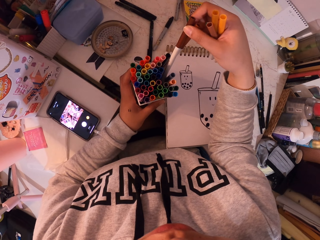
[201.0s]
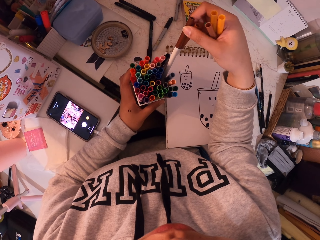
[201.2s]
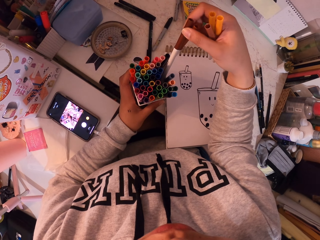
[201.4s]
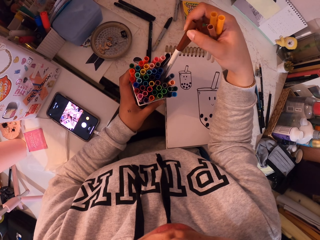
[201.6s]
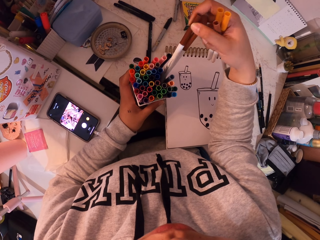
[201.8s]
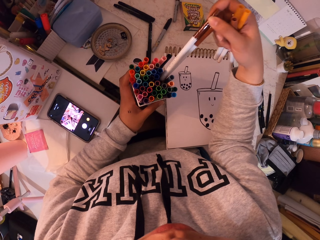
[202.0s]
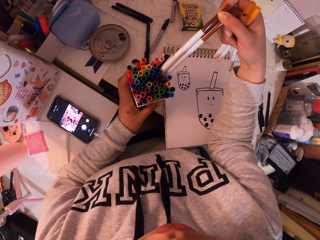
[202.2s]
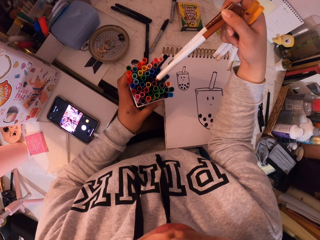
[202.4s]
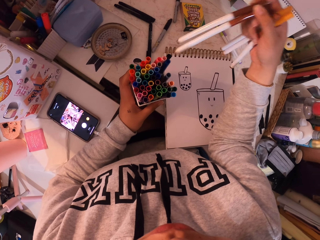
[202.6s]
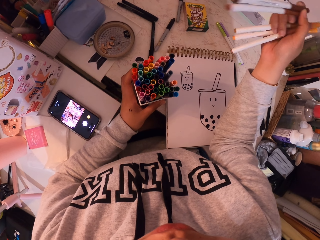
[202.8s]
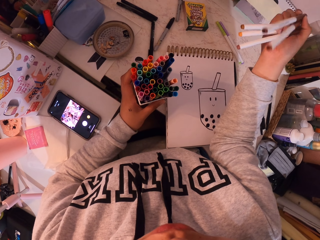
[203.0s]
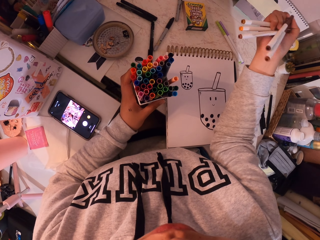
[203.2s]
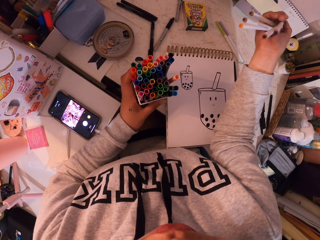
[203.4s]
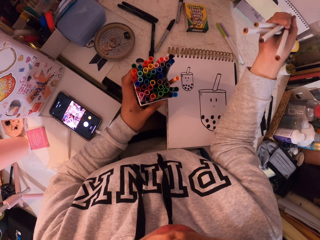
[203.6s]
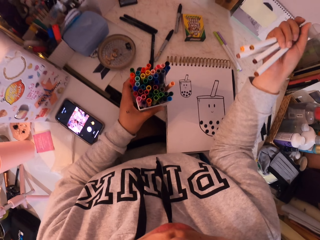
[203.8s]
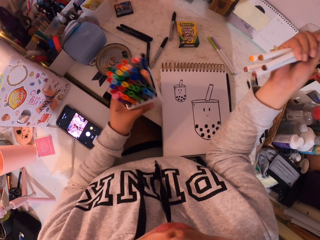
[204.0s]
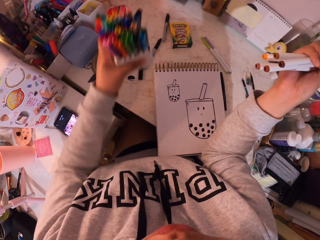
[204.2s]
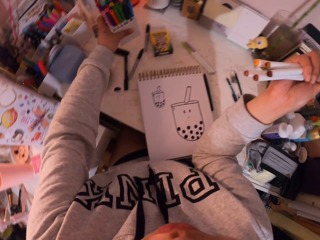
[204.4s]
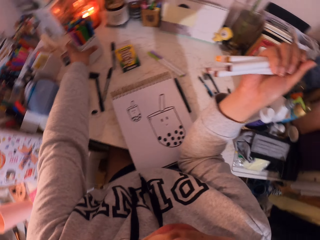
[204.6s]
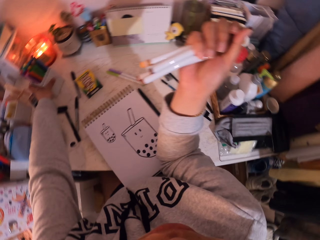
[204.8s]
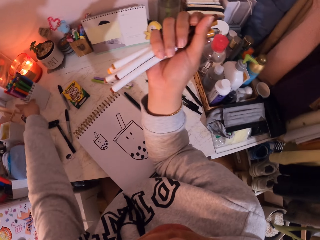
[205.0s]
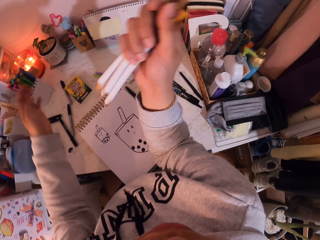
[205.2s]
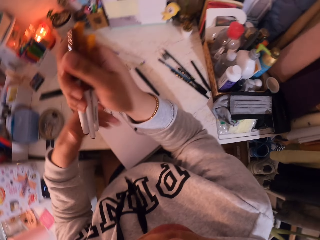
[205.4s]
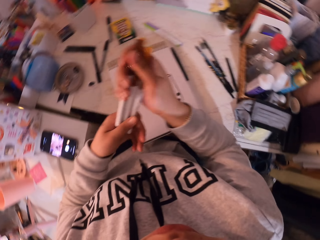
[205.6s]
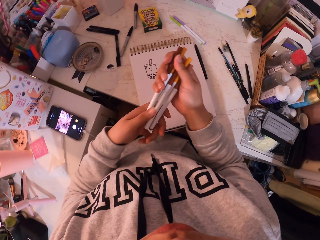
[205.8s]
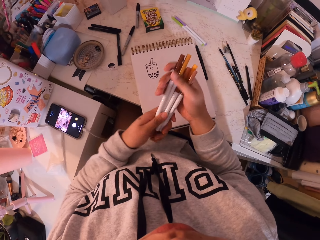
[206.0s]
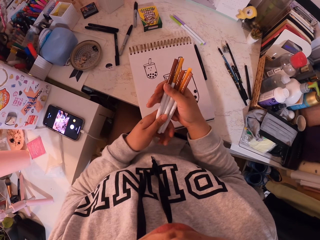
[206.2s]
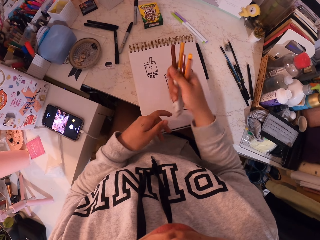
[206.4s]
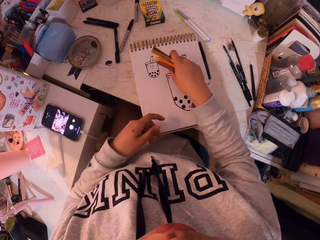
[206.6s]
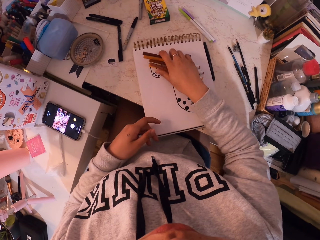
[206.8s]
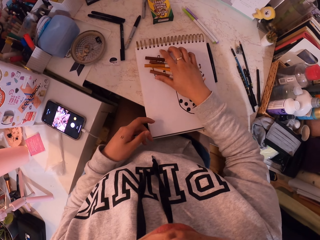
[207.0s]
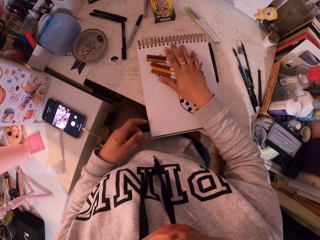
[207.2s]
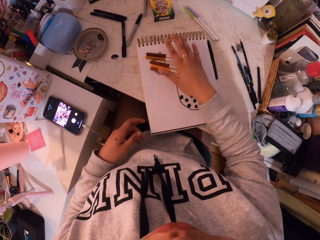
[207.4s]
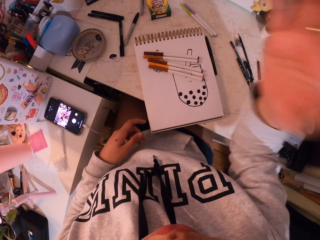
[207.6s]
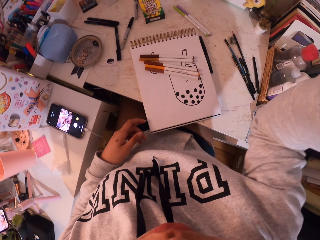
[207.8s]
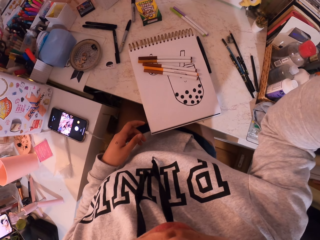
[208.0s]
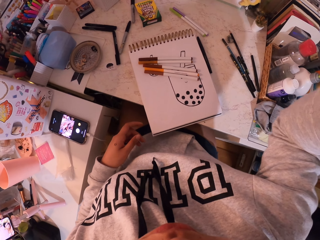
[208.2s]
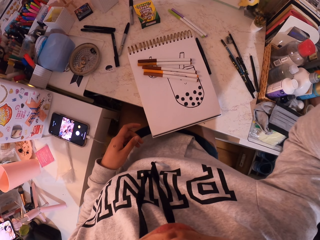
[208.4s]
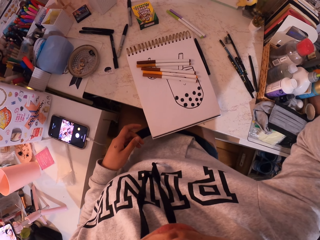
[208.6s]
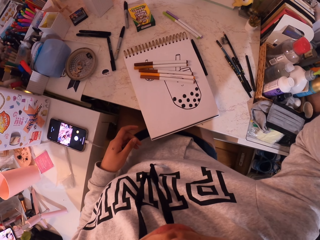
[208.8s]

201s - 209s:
The camera wearer picks up a pen in a box. They move the box on a table. They return a tin. They put the pens on the table. They align a camera. They touch the camera.
